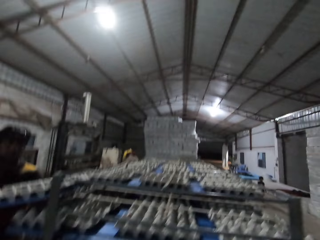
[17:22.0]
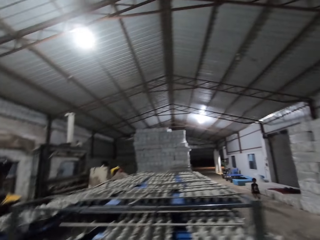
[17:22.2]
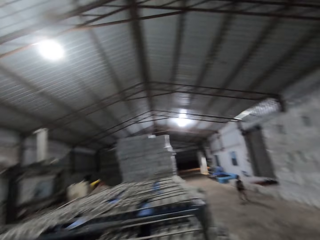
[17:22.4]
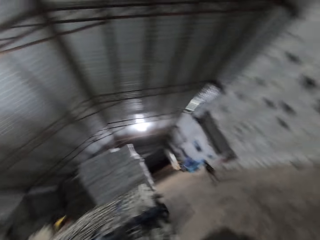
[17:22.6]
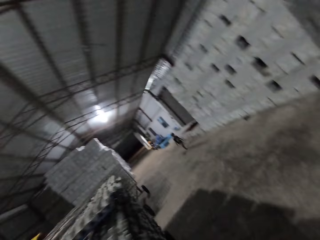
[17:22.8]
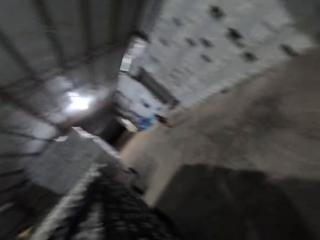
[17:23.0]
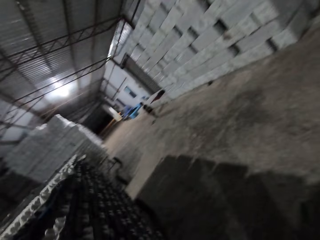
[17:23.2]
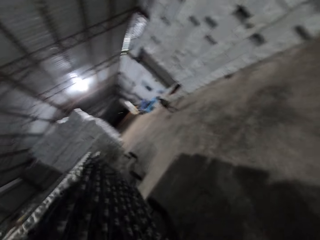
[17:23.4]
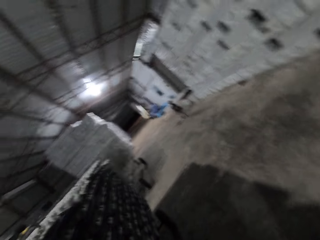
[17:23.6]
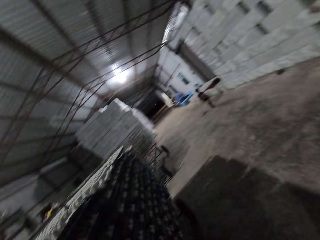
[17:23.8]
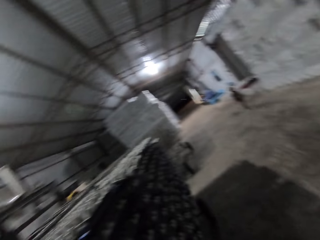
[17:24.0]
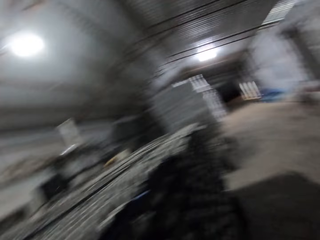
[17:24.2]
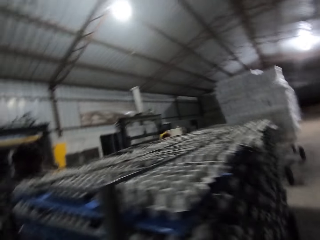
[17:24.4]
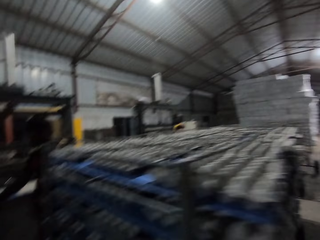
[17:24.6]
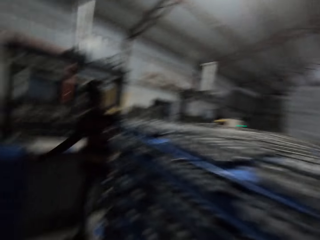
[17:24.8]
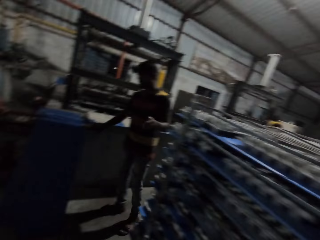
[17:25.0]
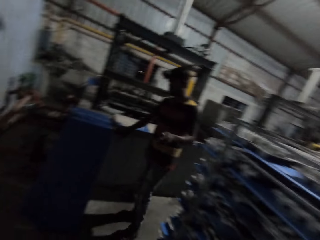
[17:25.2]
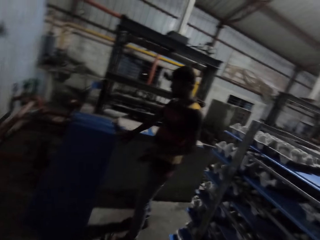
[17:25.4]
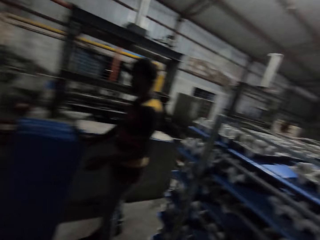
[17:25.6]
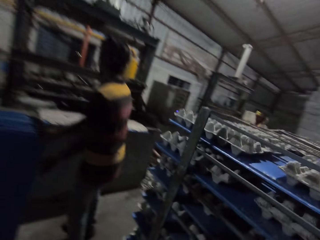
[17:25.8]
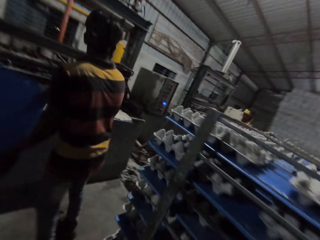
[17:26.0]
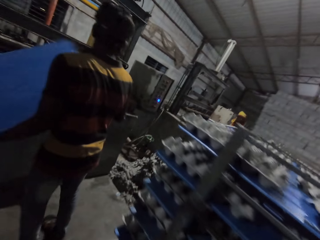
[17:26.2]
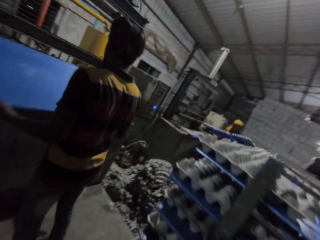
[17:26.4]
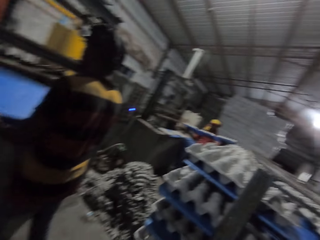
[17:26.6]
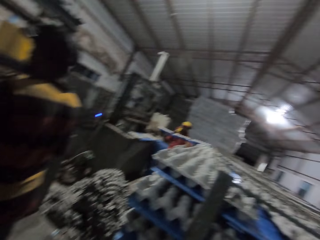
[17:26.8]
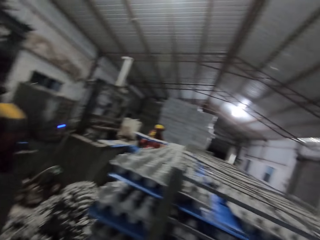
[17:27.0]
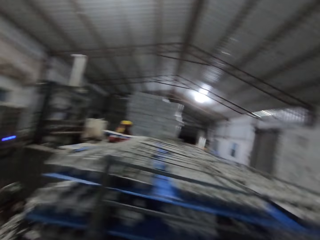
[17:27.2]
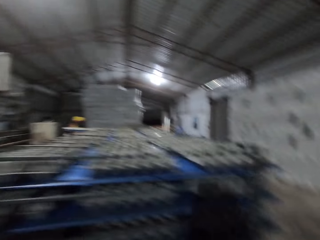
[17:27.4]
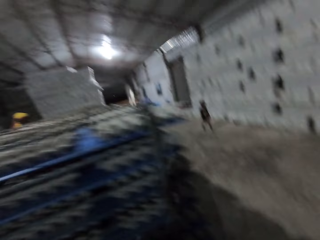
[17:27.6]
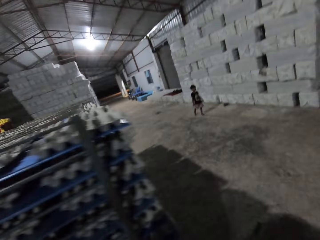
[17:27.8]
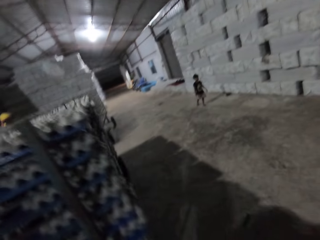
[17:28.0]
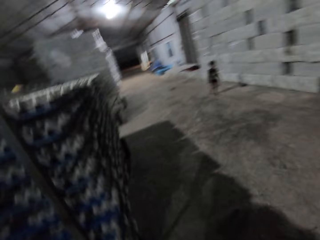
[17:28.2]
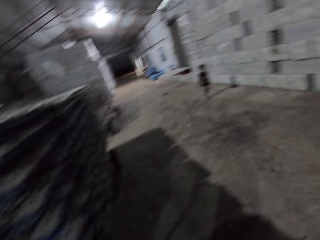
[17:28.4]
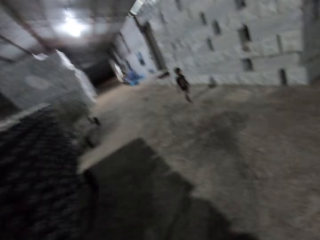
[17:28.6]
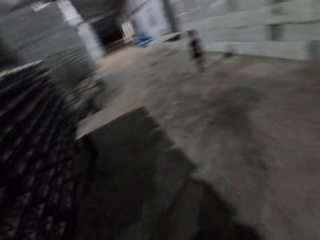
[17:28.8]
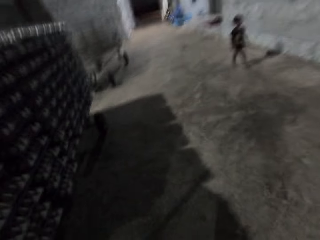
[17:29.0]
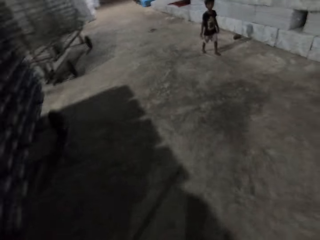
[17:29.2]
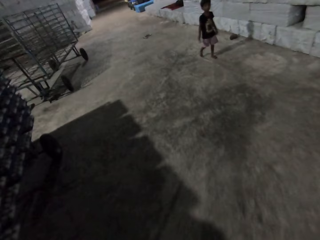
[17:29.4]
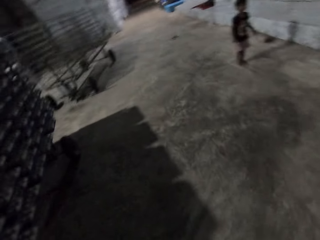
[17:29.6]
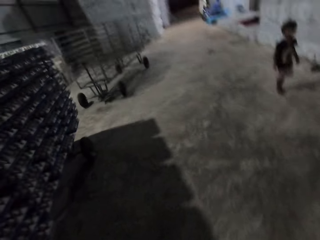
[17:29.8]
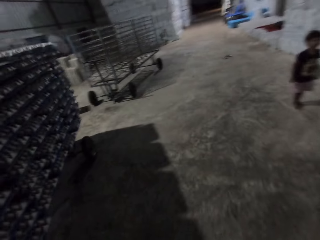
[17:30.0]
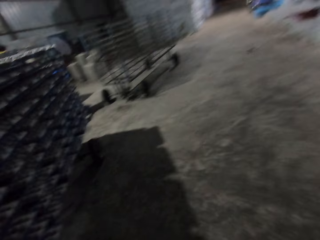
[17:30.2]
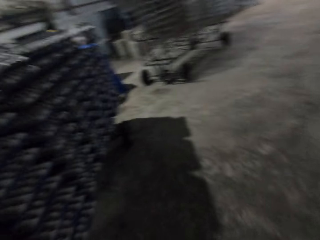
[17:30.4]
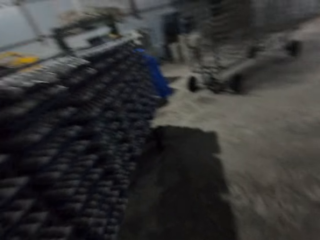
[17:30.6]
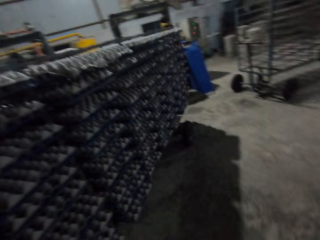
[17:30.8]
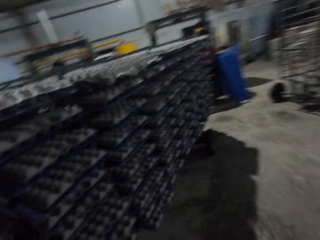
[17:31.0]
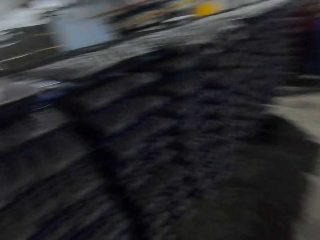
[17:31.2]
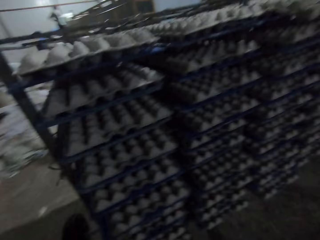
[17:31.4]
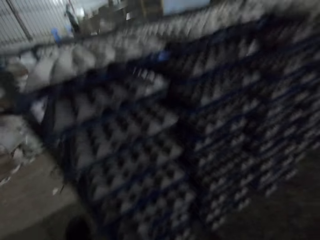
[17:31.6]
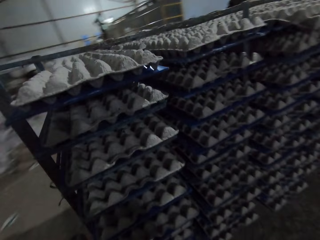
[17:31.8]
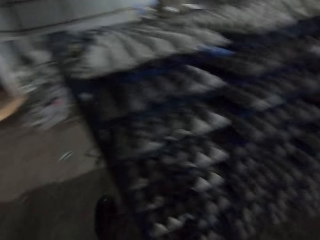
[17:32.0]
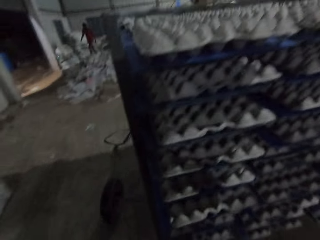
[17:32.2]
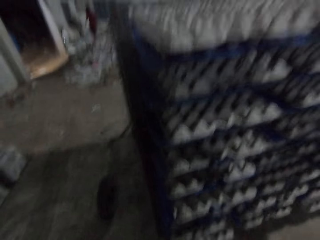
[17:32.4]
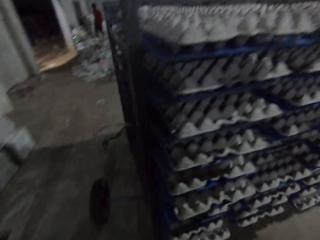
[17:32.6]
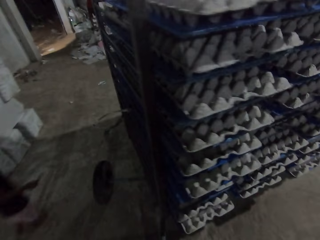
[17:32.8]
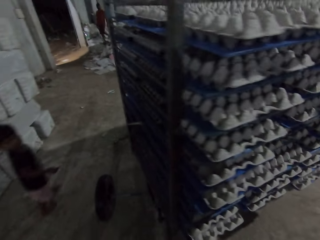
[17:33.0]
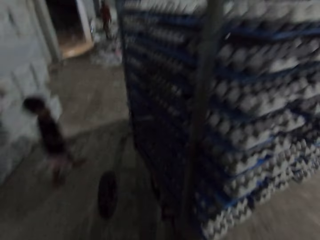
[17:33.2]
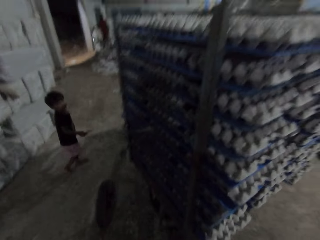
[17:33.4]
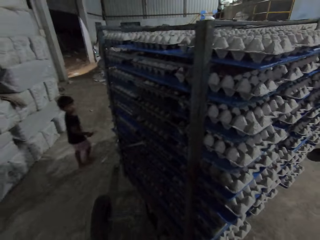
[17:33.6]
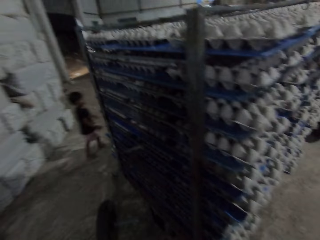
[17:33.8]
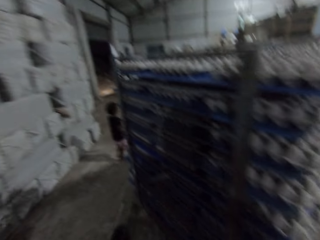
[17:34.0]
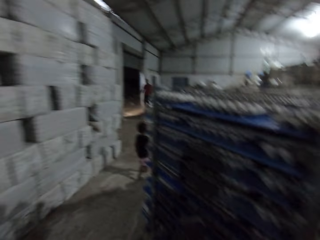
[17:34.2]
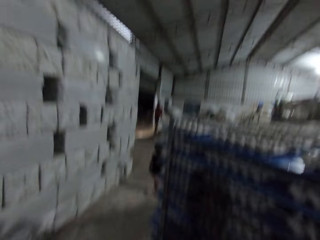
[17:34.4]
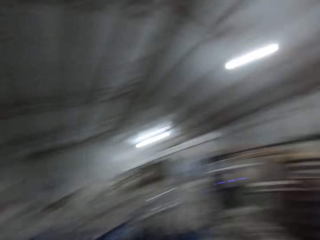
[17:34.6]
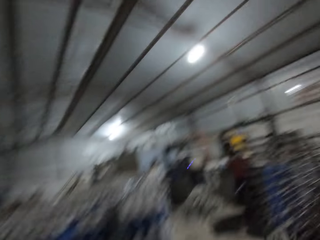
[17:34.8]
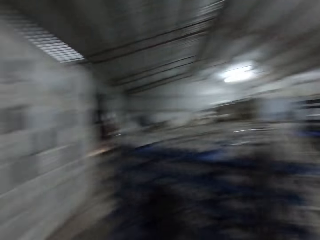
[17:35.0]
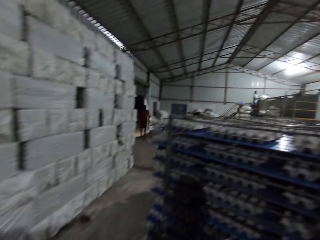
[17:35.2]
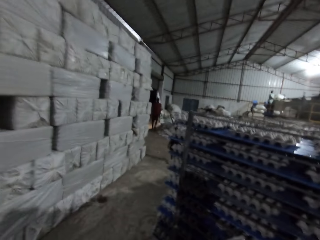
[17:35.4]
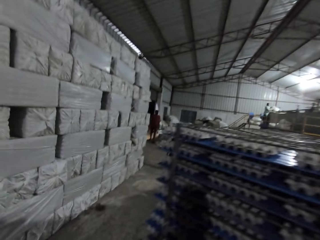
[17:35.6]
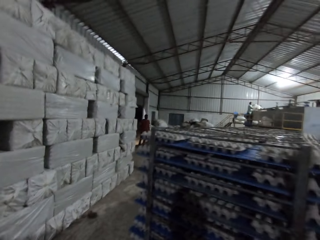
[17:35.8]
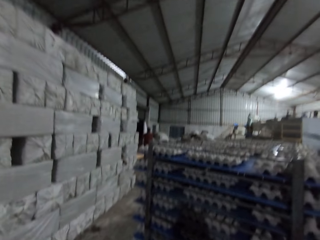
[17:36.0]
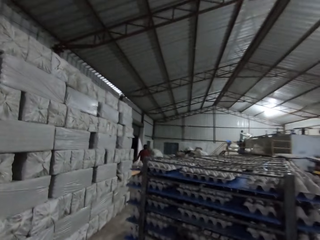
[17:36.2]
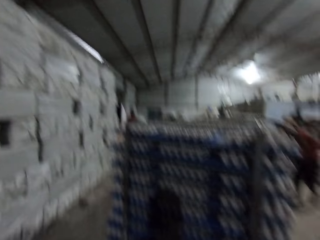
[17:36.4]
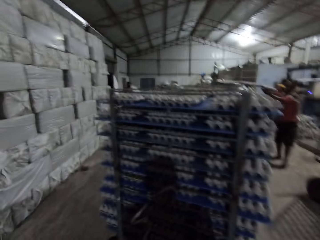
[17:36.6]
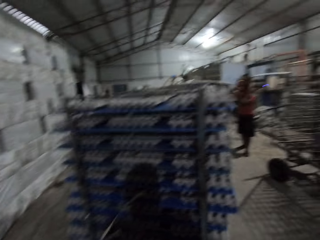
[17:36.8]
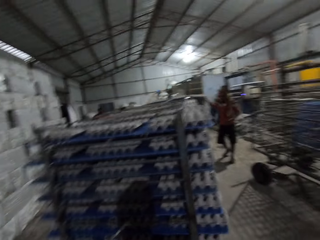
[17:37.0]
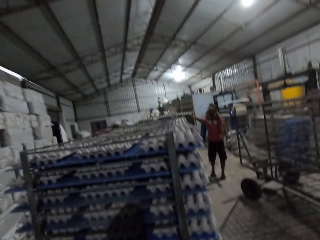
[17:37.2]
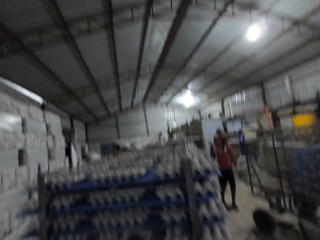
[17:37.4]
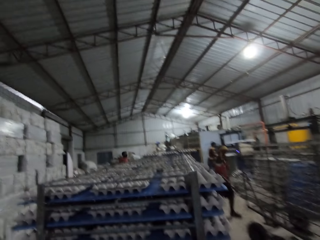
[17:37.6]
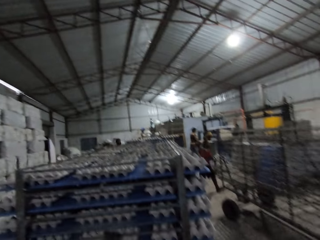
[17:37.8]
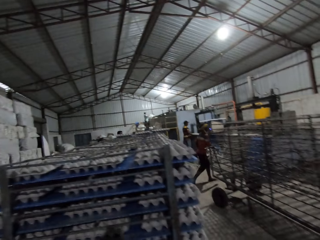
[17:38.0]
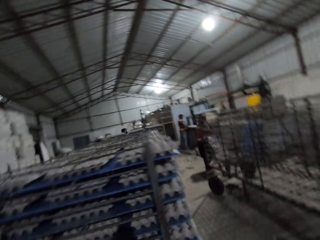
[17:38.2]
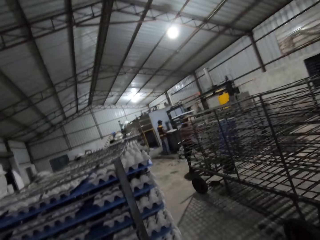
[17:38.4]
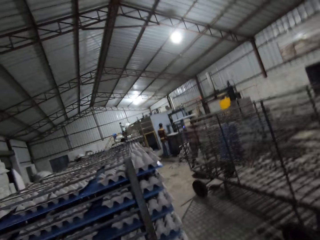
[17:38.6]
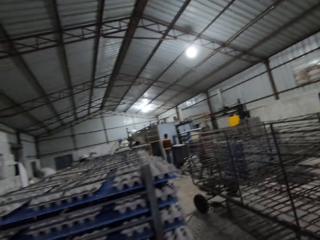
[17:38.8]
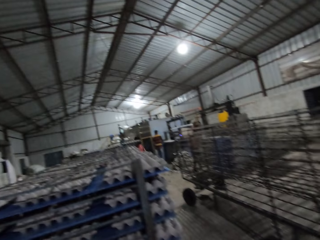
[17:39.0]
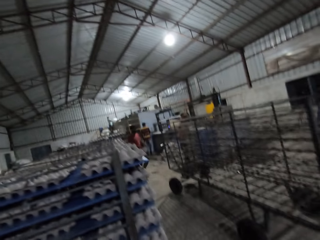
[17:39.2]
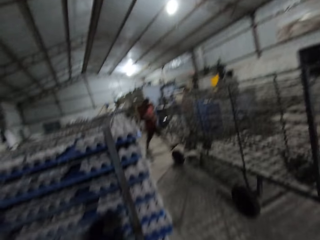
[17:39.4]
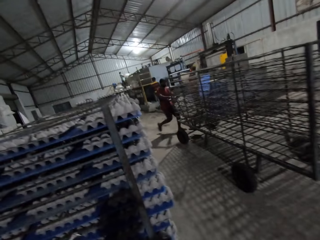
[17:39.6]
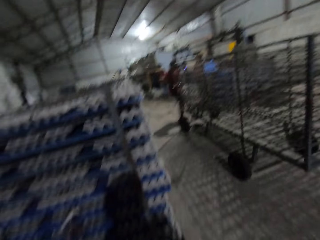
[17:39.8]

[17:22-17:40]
A boy walks in the warehouse. The camera wearer converses with a man. The man picks a board from the floor with his right hand. The camera wearer converses with the boy. He pulls a cart of paper crates with his hands. He talks in the workshop.

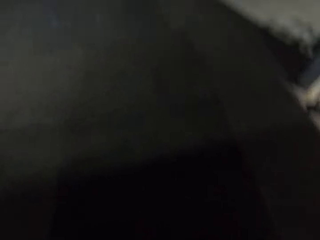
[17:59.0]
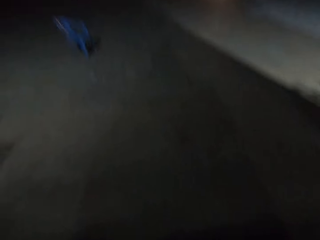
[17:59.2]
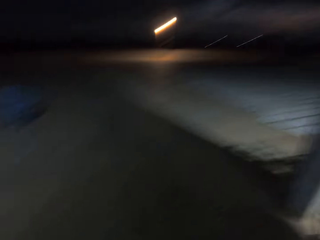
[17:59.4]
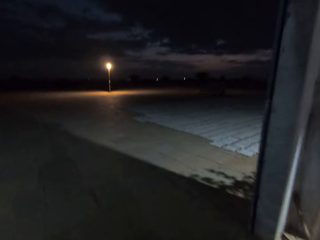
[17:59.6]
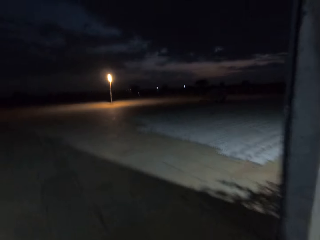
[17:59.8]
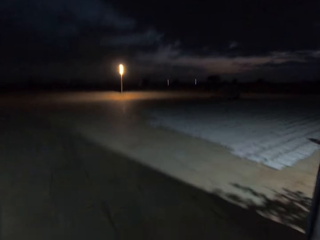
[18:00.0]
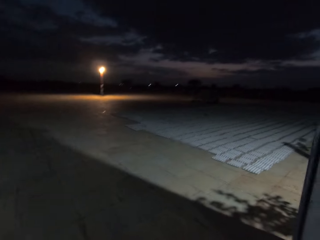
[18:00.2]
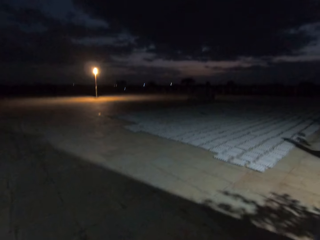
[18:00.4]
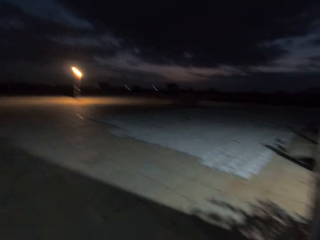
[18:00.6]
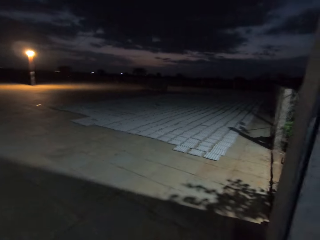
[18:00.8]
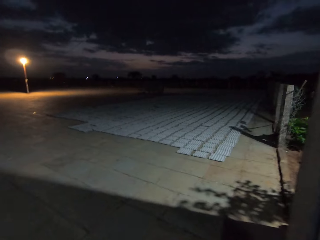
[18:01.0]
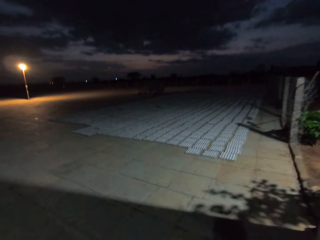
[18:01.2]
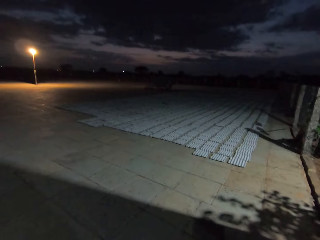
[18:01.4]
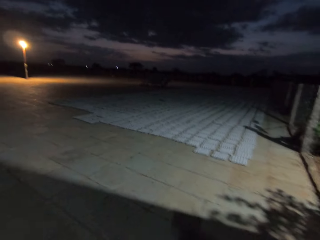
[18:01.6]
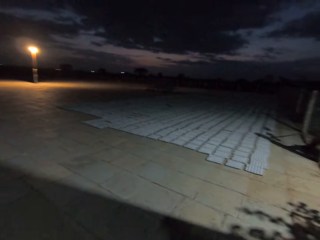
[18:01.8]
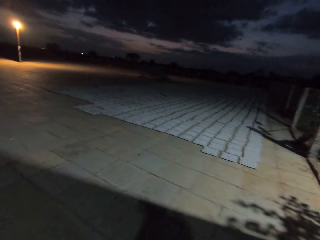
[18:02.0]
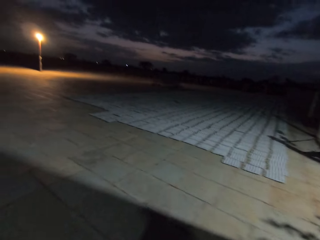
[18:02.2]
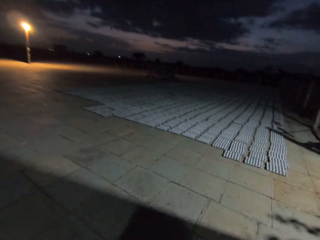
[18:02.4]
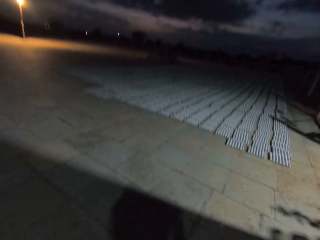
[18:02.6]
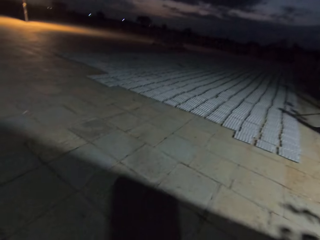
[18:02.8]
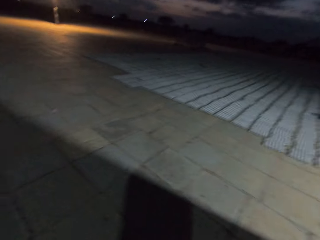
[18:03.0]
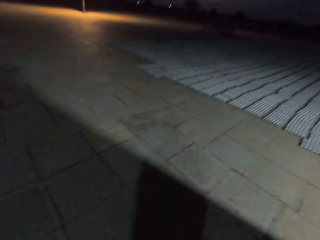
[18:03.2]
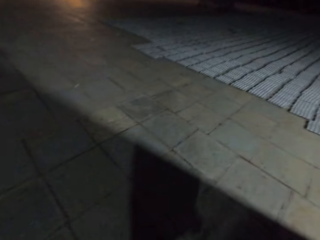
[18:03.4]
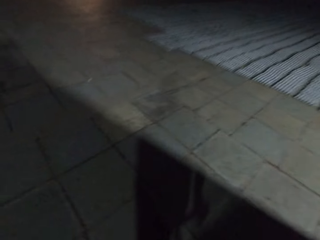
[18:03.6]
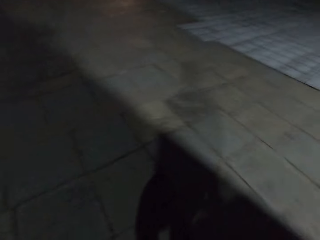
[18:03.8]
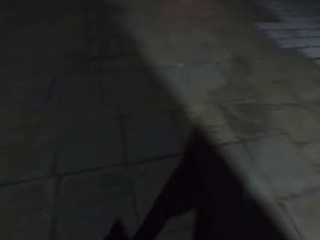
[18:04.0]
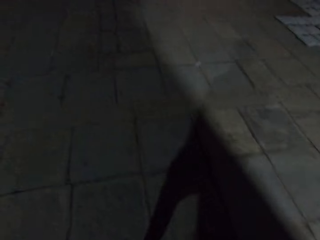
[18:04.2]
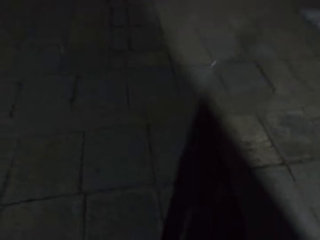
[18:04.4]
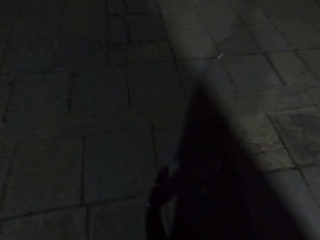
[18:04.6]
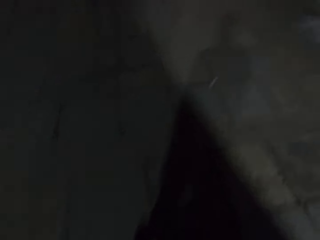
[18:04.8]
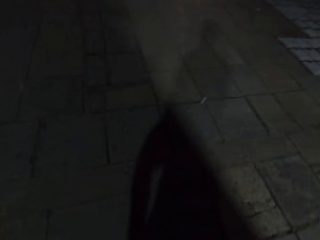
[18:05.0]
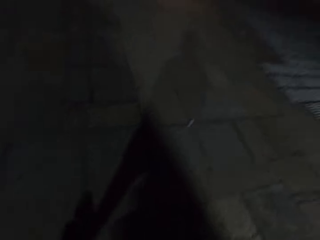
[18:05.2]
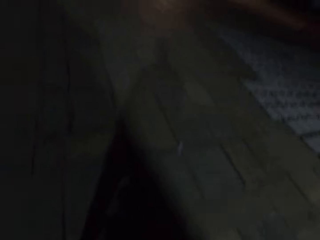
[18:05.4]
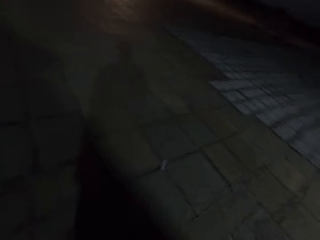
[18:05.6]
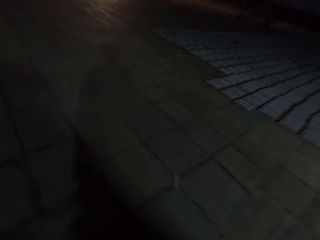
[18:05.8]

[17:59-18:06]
The camera wearer pulls the cart out of the warehouse with his hands. He transports egg trays outside the workshop.
